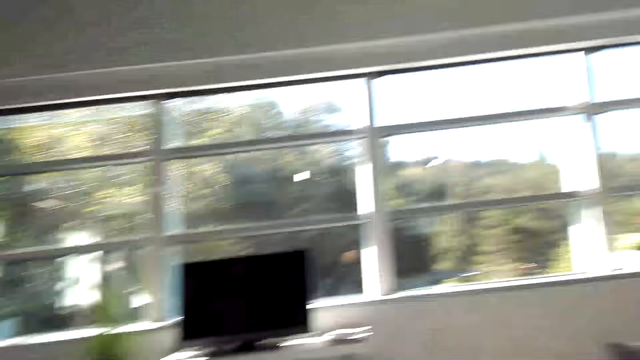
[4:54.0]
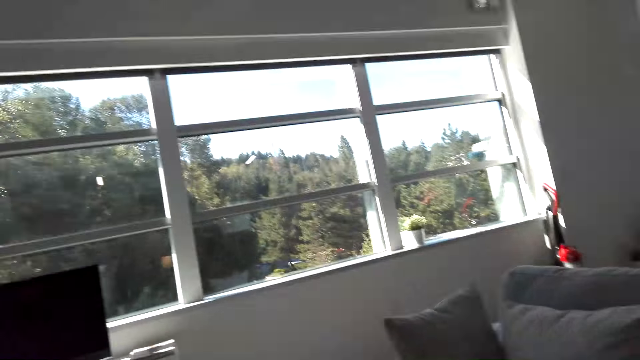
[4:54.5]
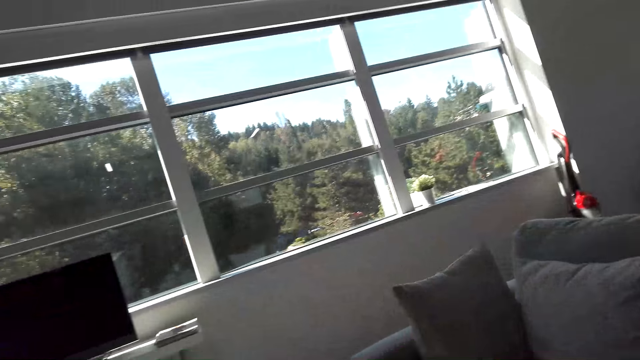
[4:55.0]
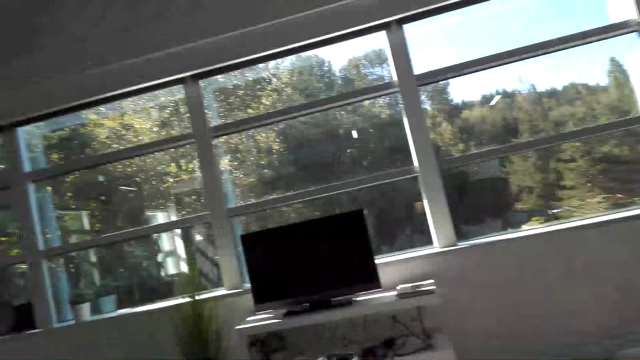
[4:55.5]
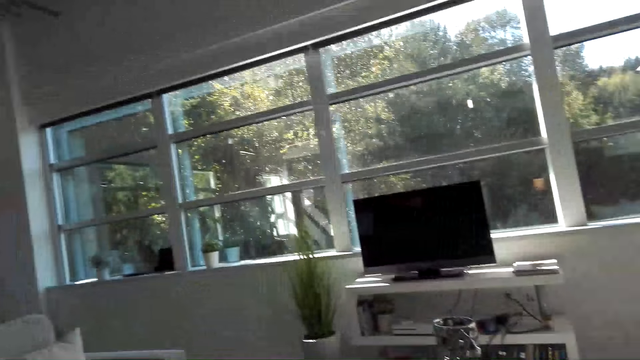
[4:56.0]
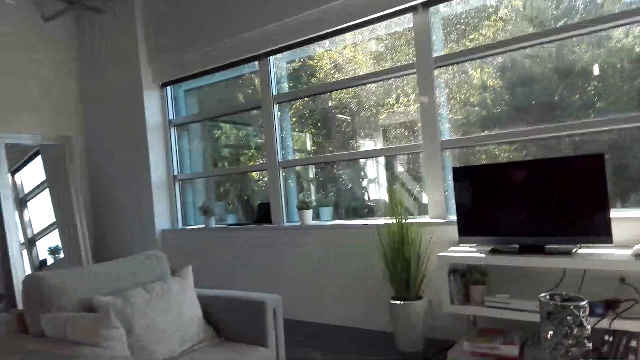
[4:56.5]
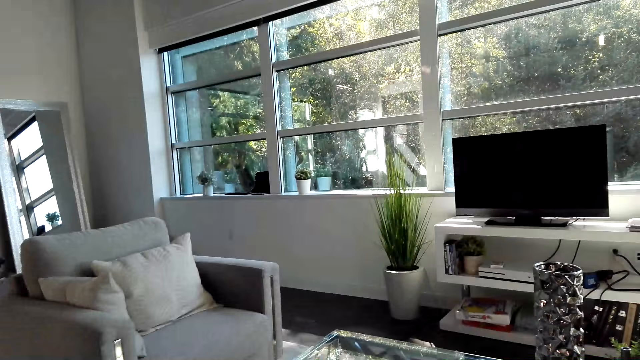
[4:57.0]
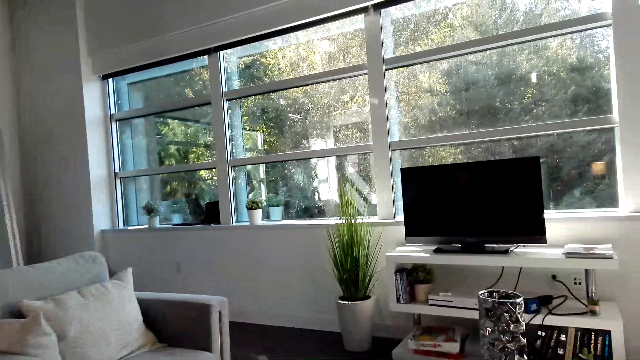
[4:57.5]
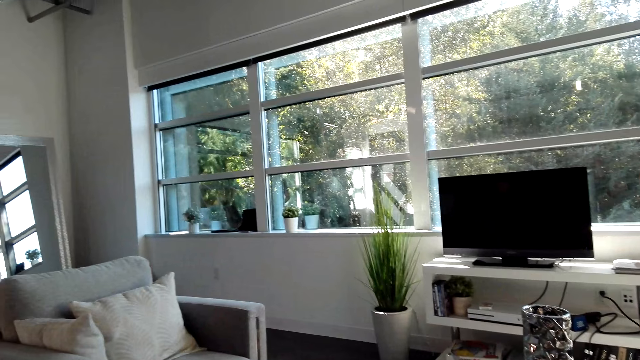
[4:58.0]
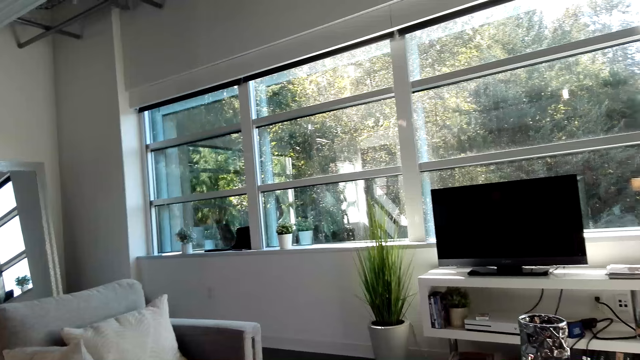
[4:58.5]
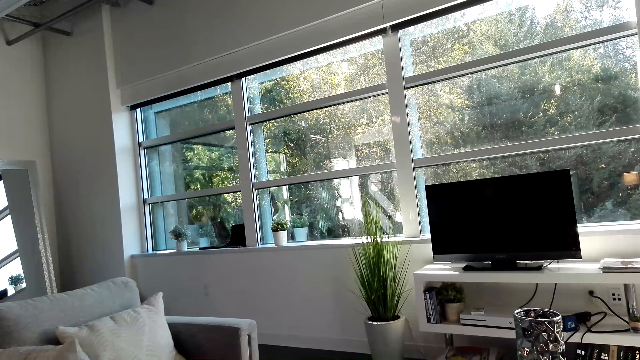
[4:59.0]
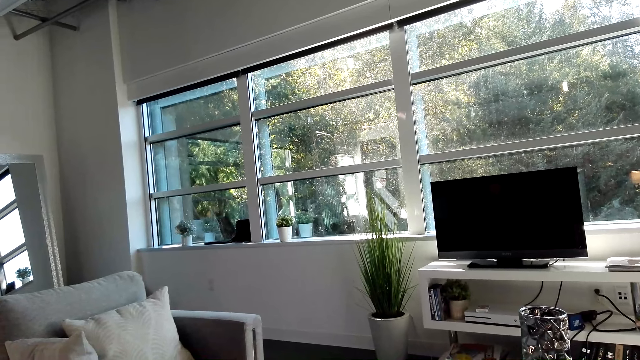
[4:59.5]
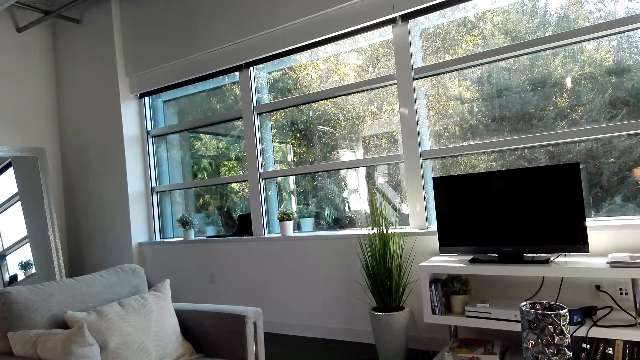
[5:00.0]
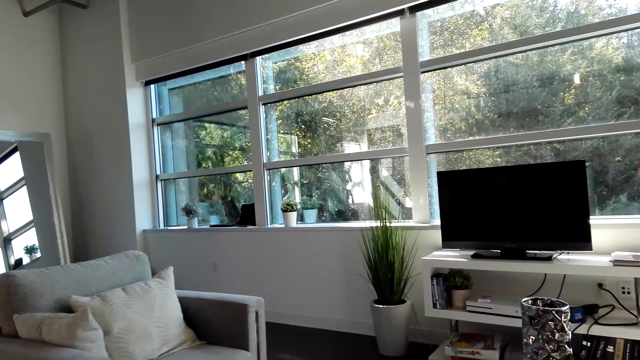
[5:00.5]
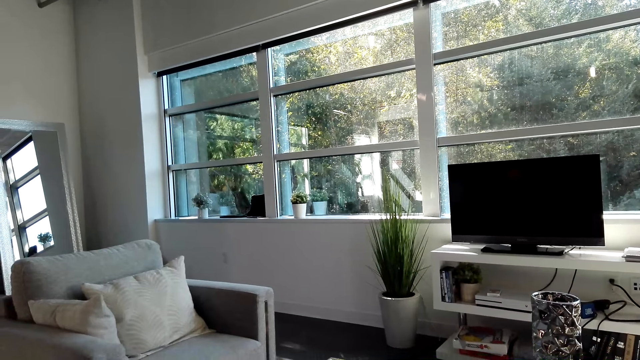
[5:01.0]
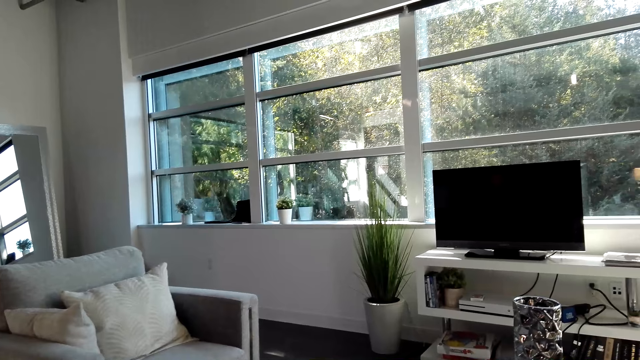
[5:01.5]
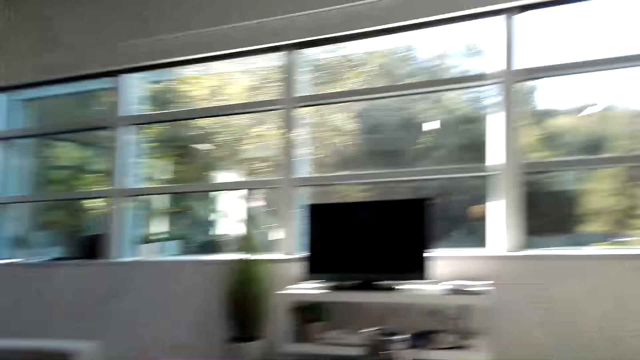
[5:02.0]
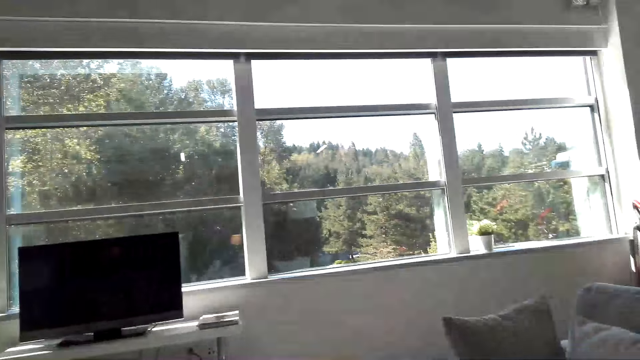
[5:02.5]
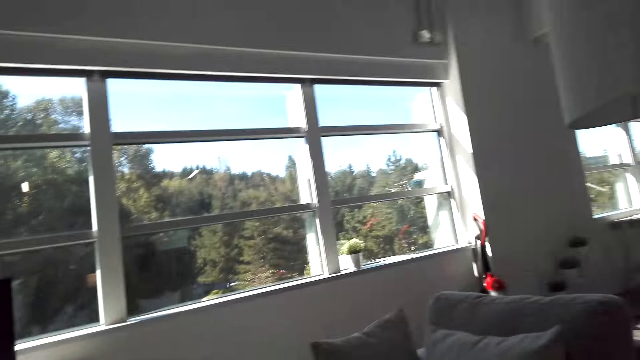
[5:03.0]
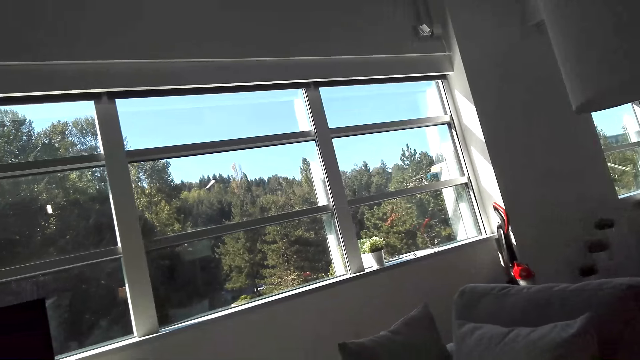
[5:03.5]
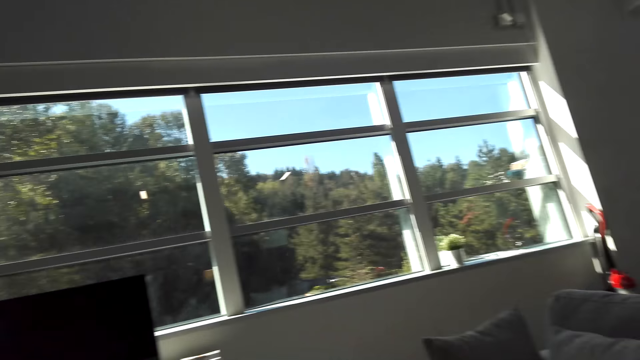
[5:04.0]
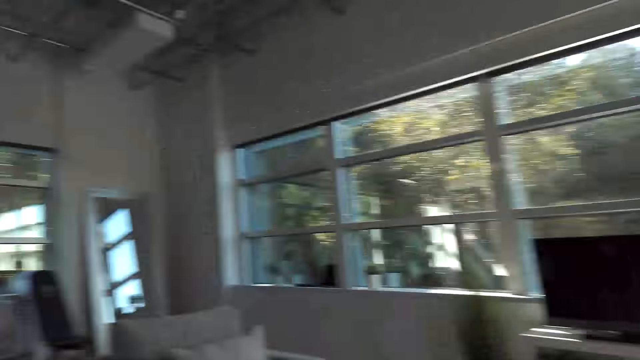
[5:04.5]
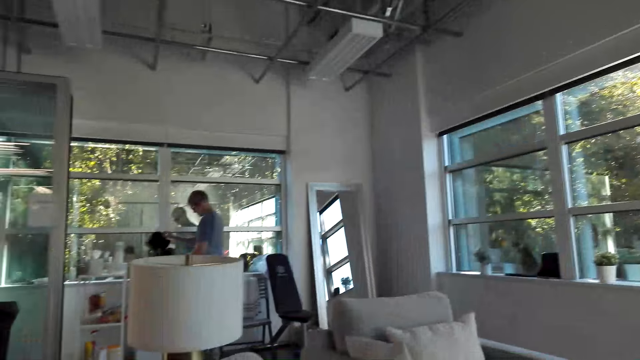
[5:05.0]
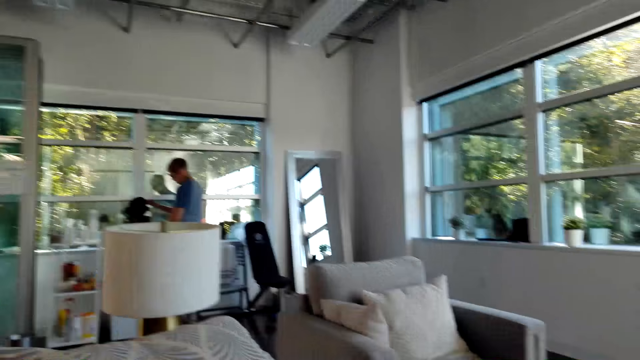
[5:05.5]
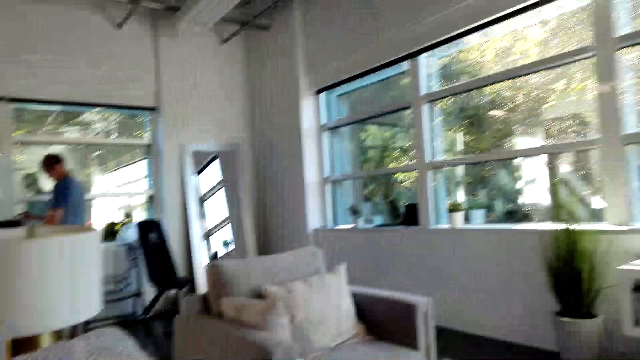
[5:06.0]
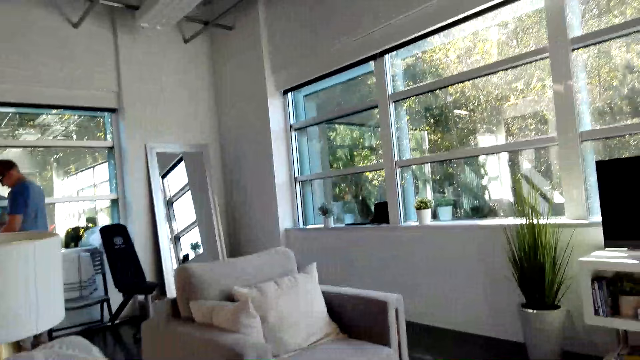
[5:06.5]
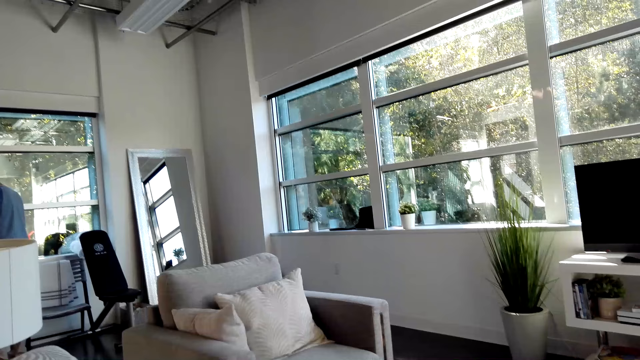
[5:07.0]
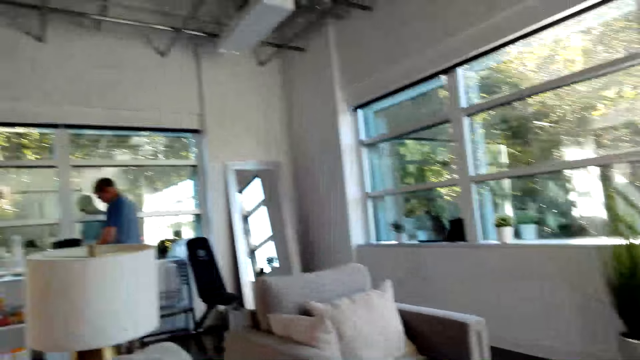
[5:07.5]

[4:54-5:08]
The camera wearer converses with a male. They look around the house. They converse with the male again.

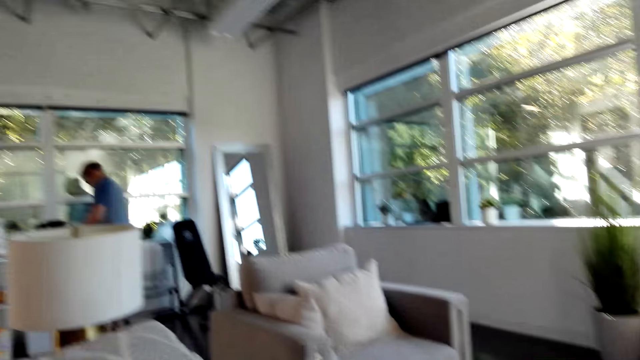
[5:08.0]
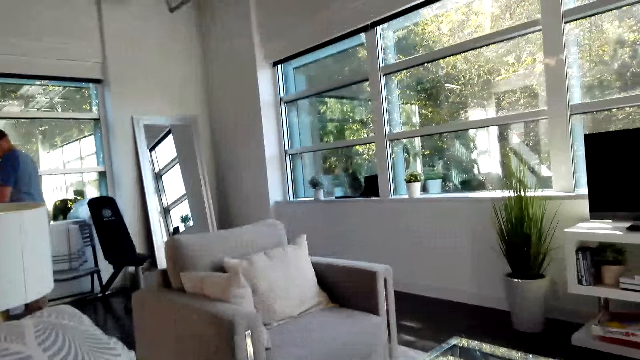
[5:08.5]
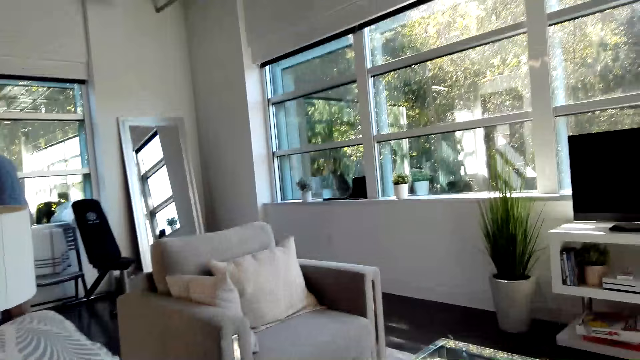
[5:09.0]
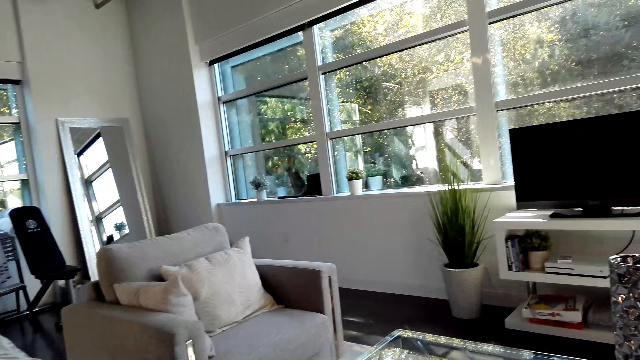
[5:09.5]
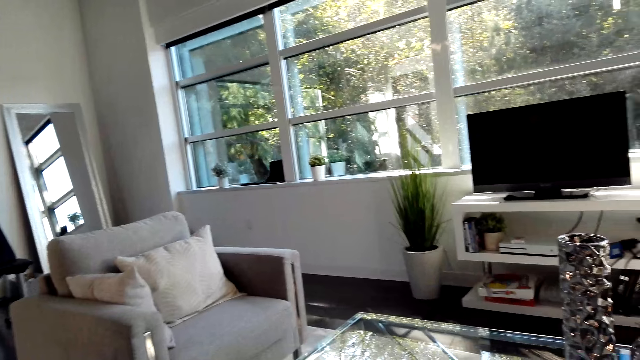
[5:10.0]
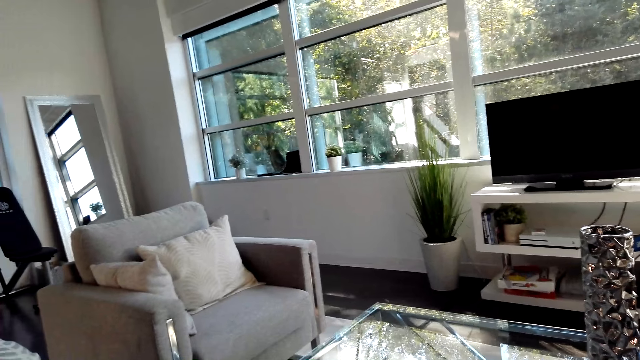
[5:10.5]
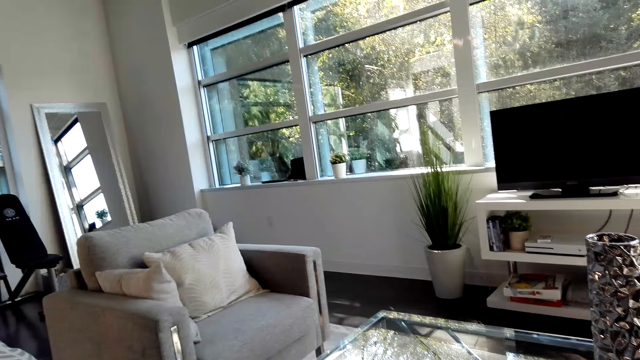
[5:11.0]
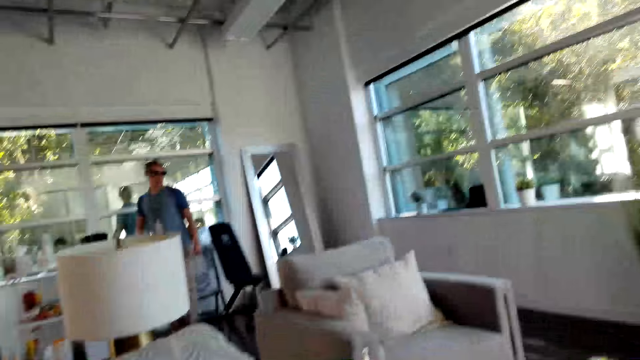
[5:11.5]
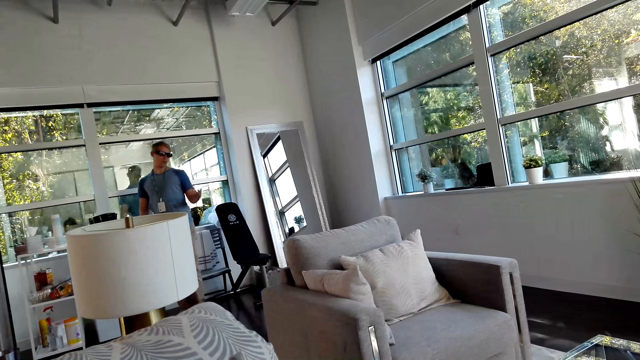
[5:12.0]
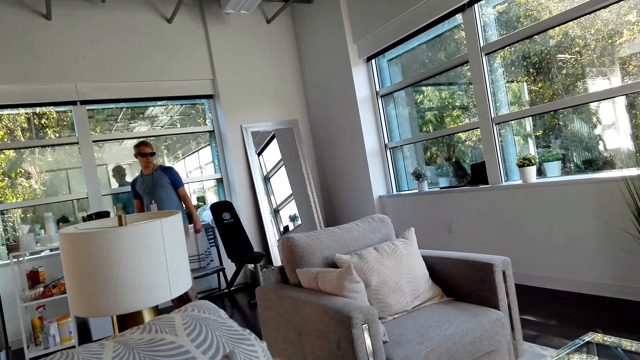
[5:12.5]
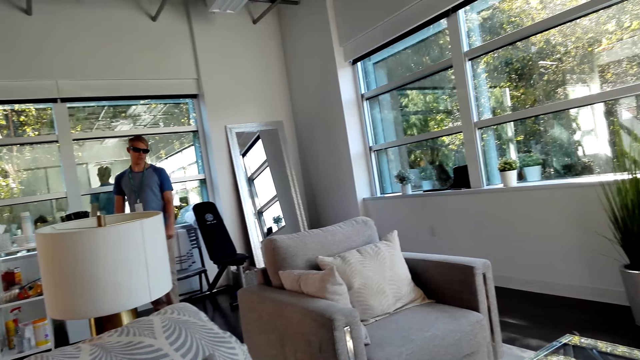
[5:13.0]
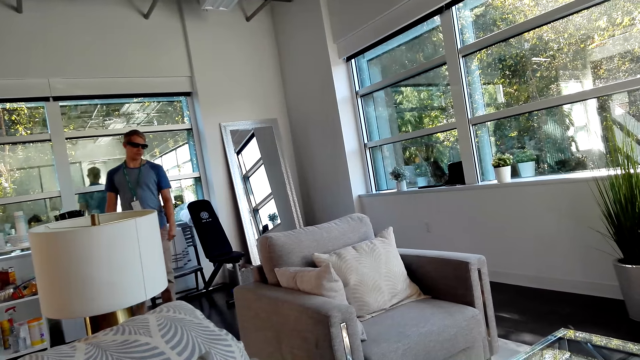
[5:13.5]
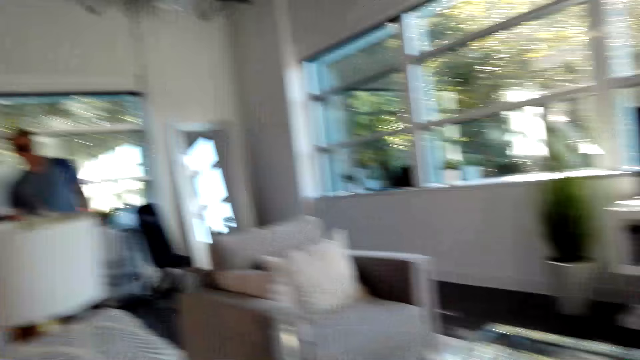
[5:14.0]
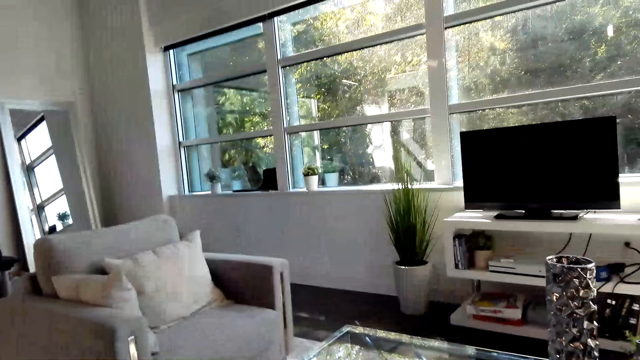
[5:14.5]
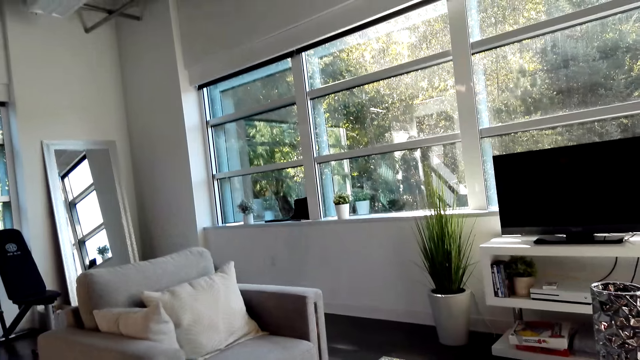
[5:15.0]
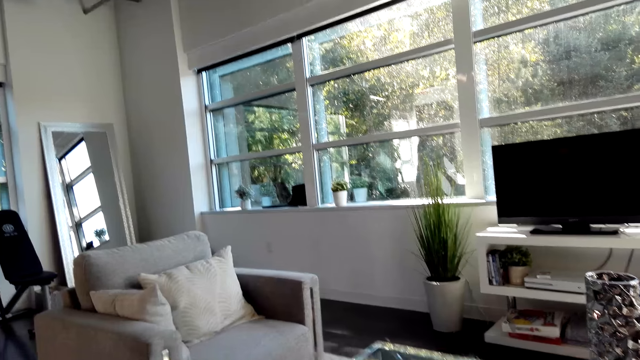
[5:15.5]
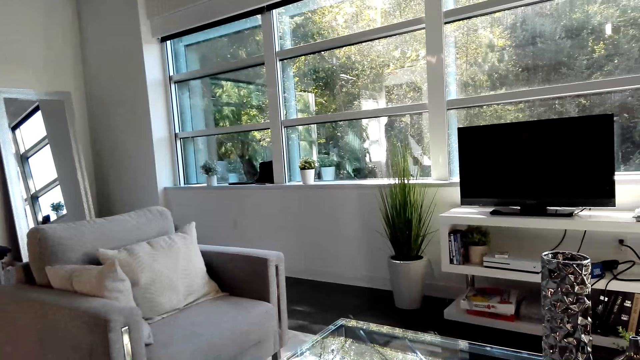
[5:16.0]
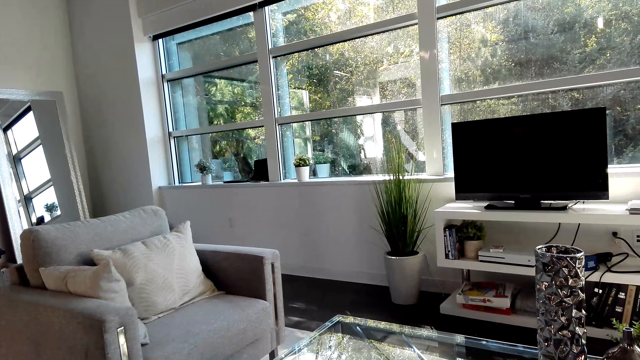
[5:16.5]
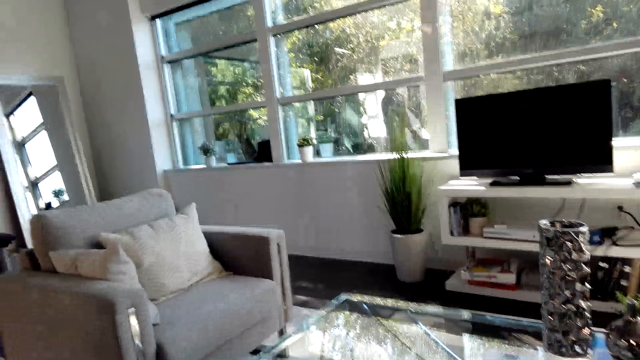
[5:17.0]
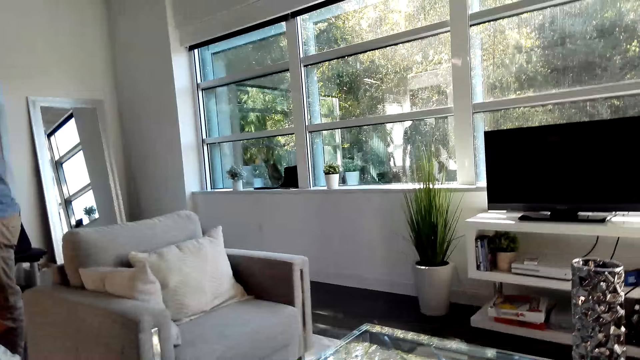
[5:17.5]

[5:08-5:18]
A male does a hand movement and walks around the house. The camera wearer converses with the male.
